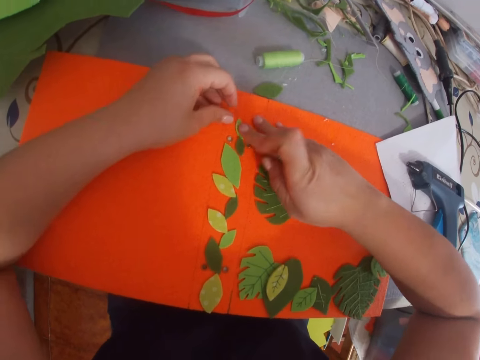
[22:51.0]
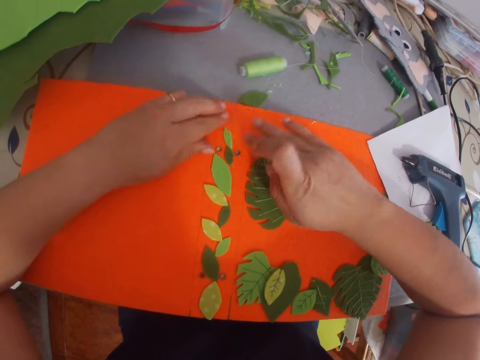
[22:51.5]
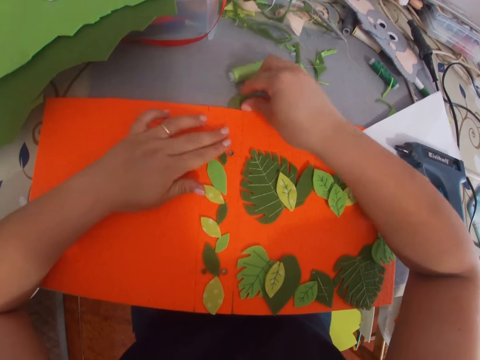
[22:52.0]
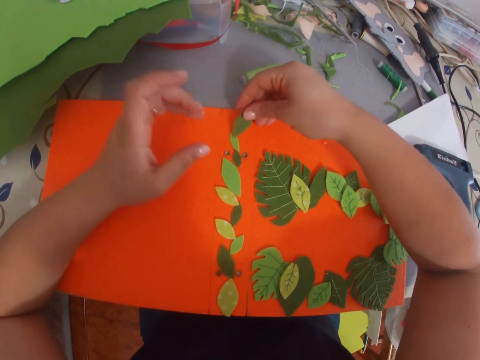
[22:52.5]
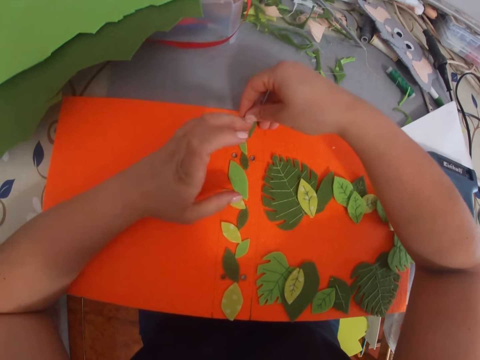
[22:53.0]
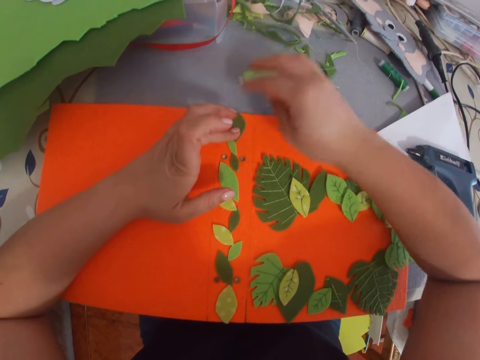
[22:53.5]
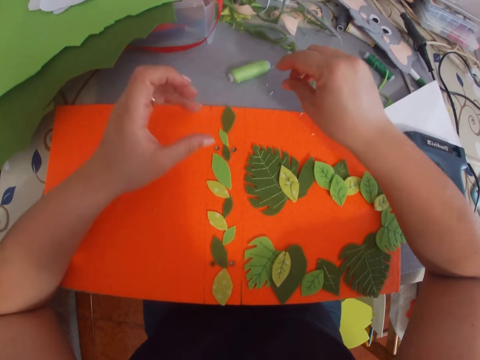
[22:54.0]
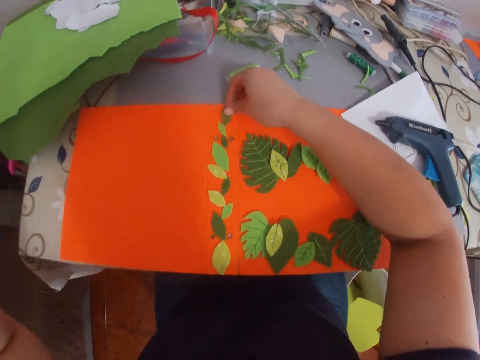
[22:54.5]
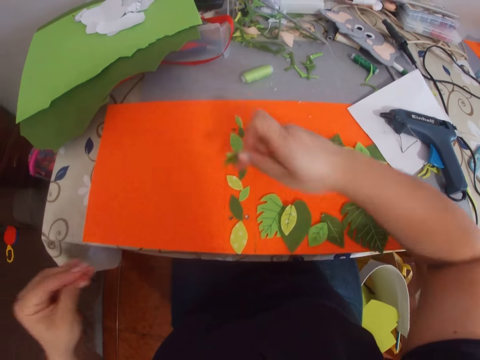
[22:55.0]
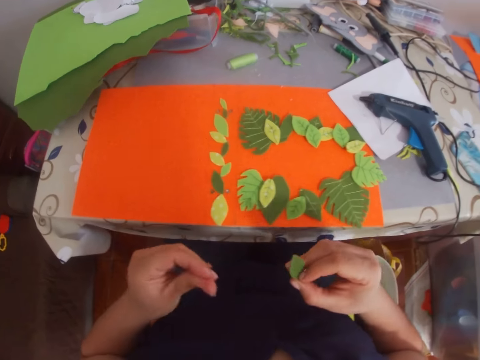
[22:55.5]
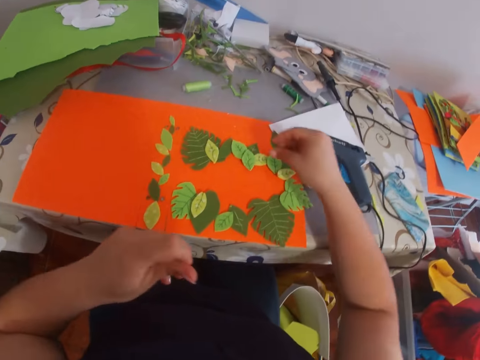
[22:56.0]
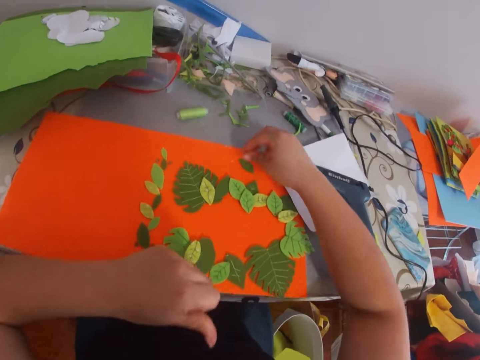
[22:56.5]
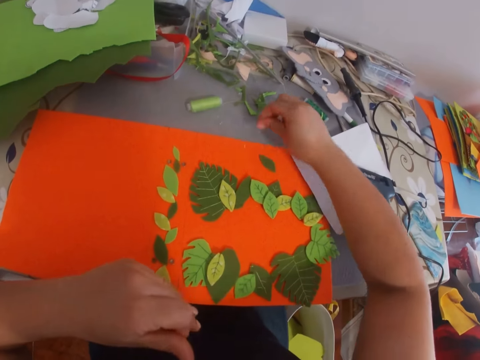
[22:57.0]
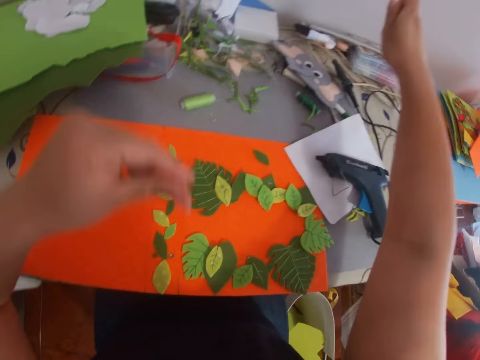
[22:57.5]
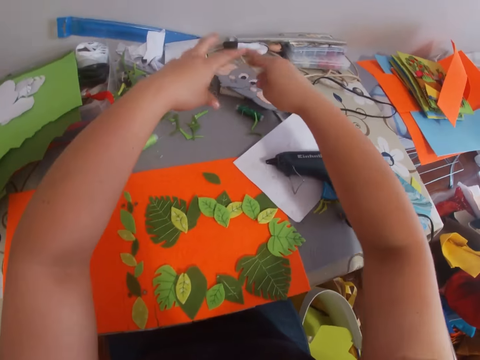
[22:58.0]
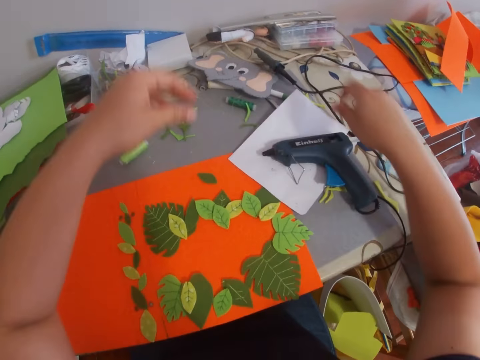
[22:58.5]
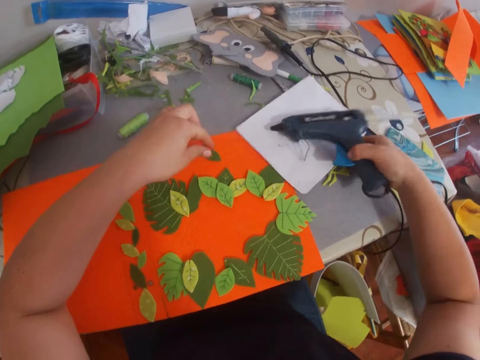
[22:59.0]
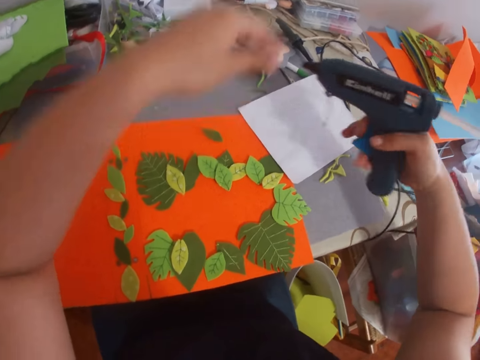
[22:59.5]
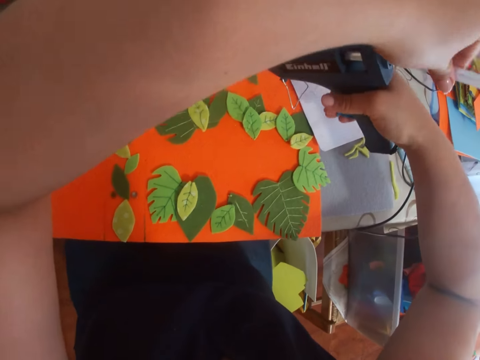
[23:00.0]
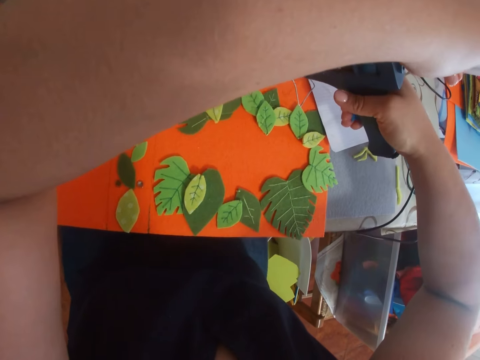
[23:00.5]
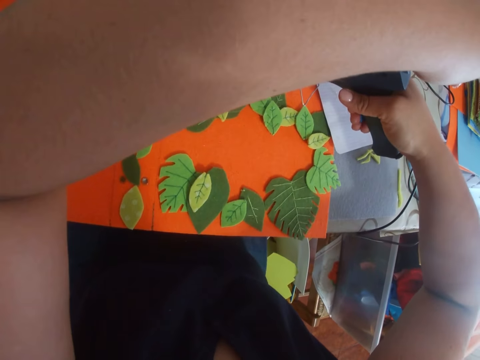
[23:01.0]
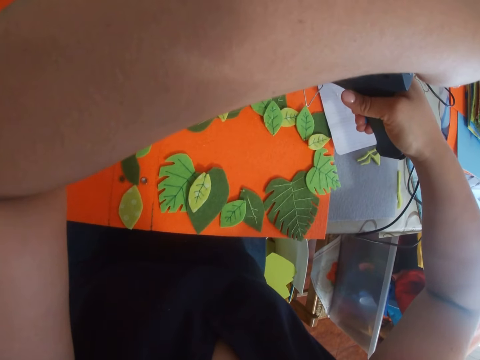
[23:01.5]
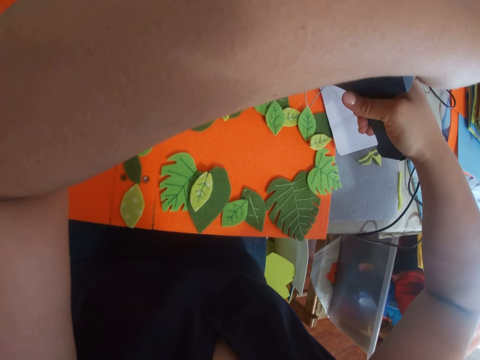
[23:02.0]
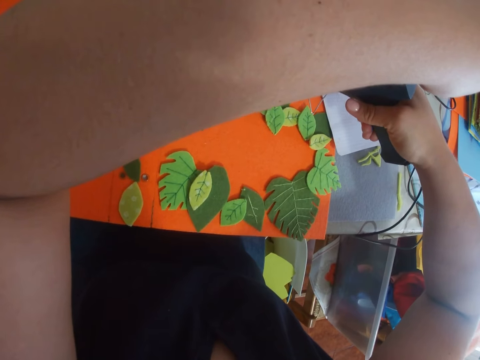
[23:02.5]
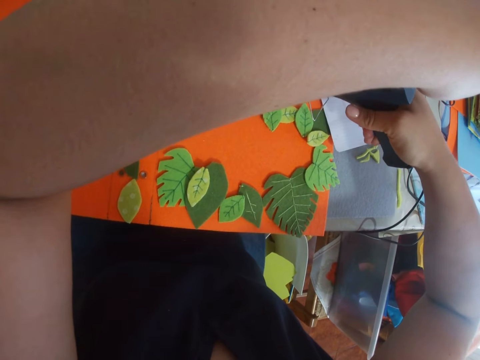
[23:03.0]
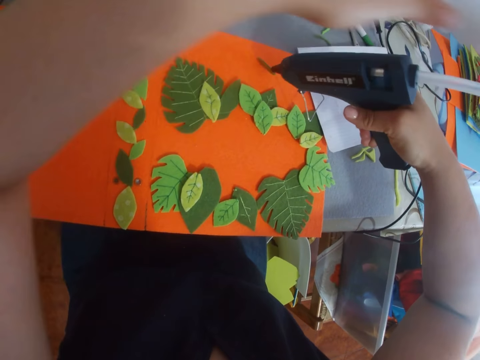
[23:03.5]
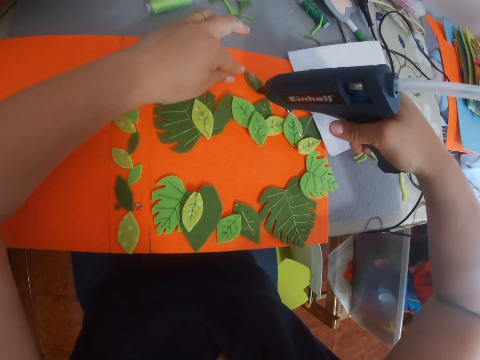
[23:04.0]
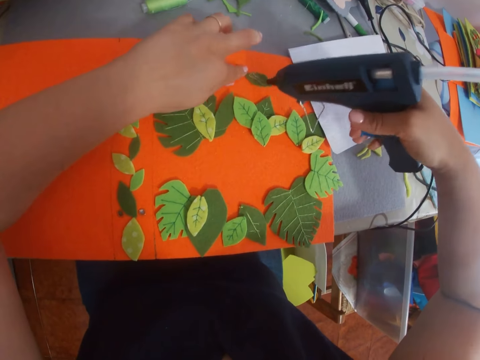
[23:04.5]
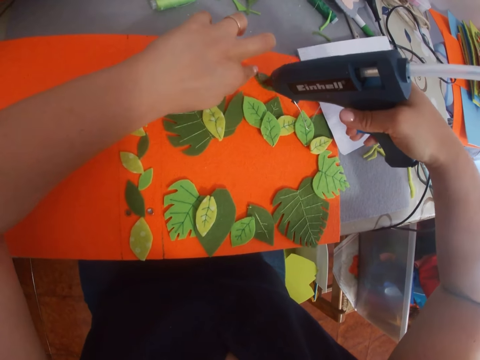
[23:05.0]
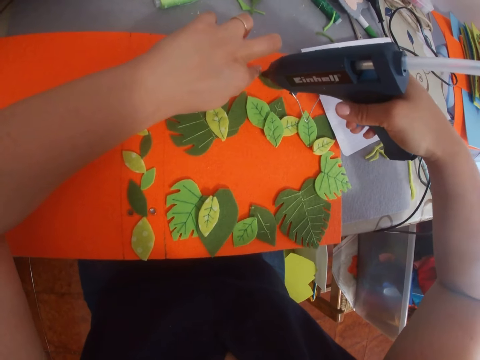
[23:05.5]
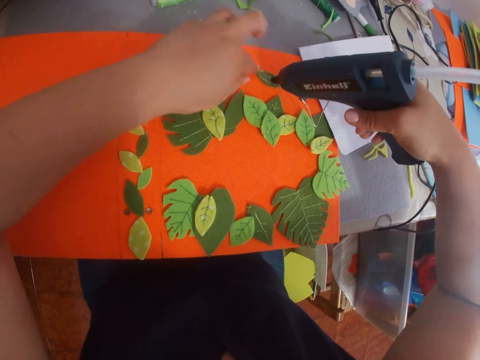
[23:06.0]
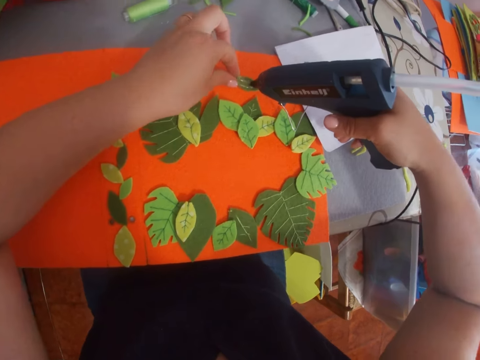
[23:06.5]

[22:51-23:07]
The camera wearer picks a craft paper or leaf. They place the leaf on a piece of paper, take the leaf from the piece of paper, and put the leaf down. They pick dry glue, remove glue from the piece of paper, and put down the dry glue. They pick a glue gun from the table and put the glue on the leaf.

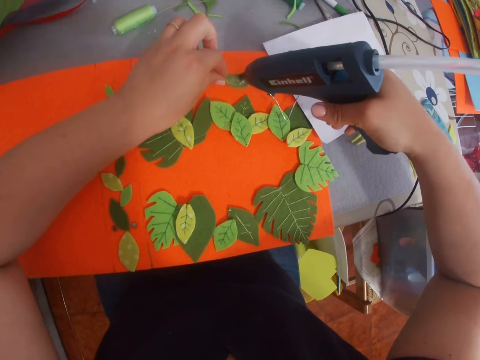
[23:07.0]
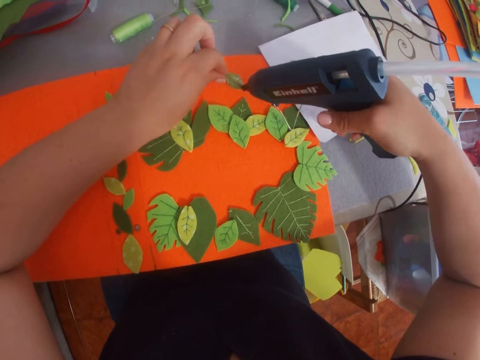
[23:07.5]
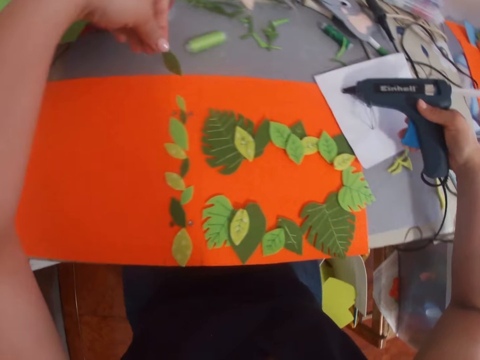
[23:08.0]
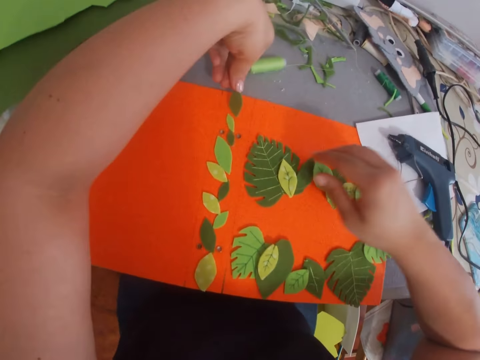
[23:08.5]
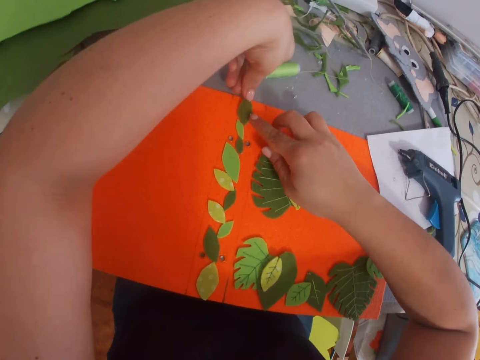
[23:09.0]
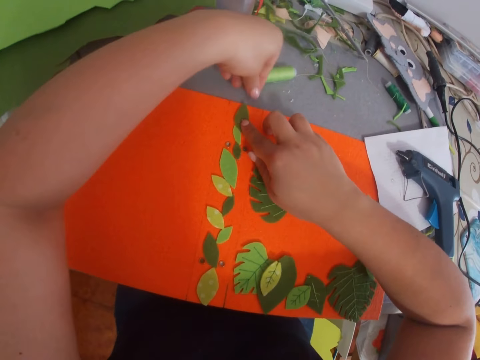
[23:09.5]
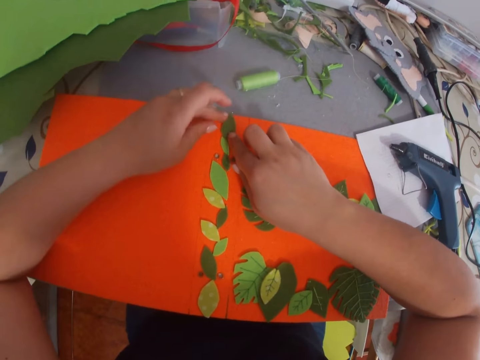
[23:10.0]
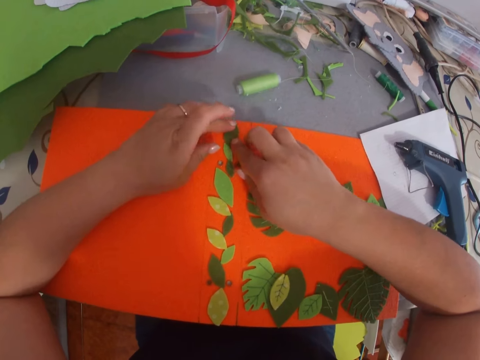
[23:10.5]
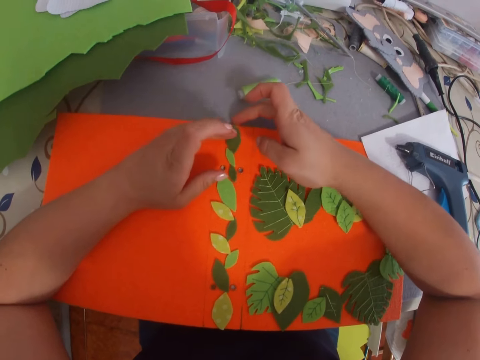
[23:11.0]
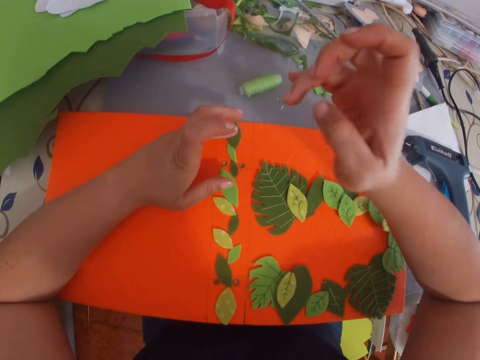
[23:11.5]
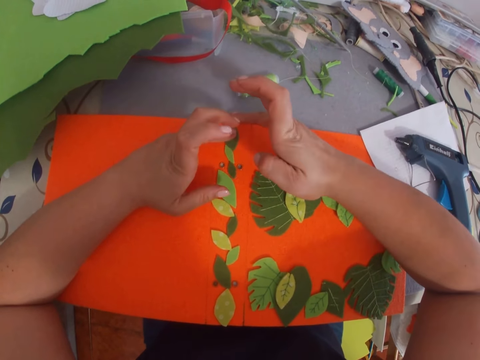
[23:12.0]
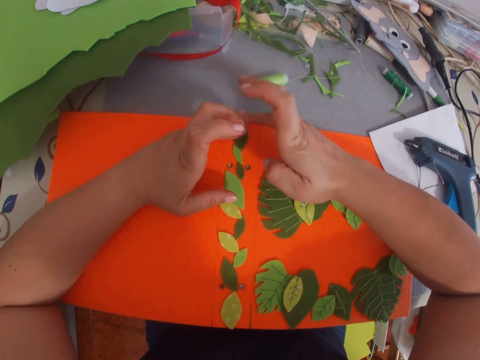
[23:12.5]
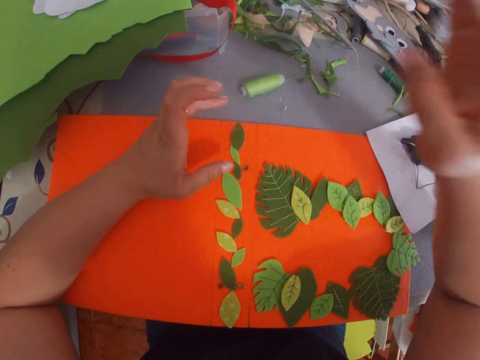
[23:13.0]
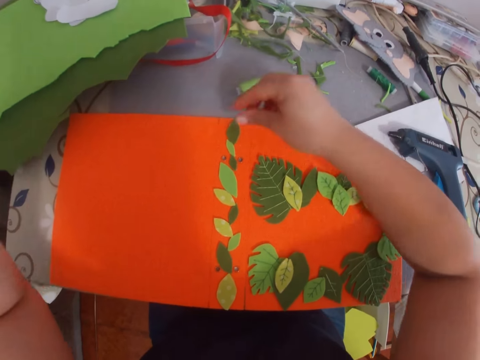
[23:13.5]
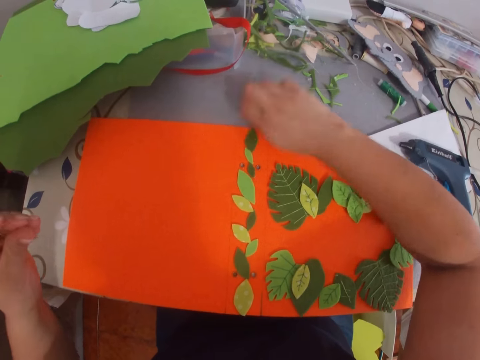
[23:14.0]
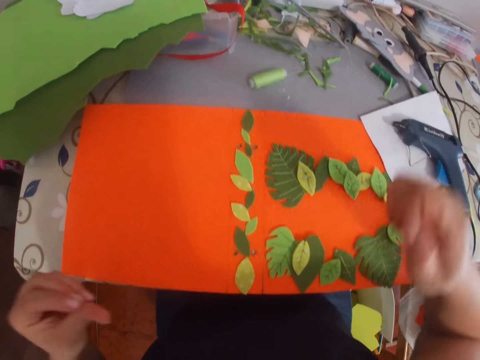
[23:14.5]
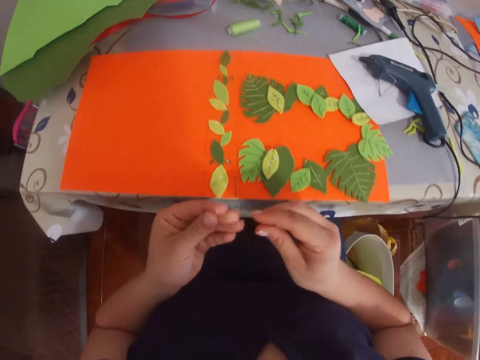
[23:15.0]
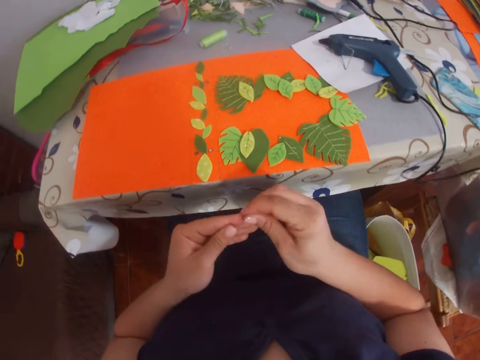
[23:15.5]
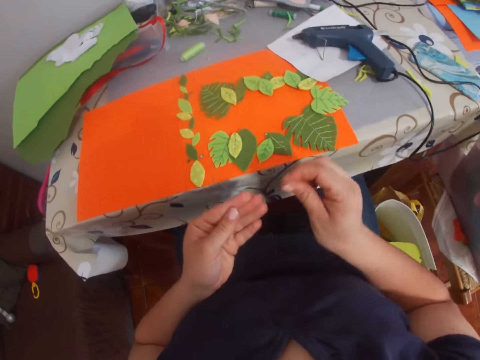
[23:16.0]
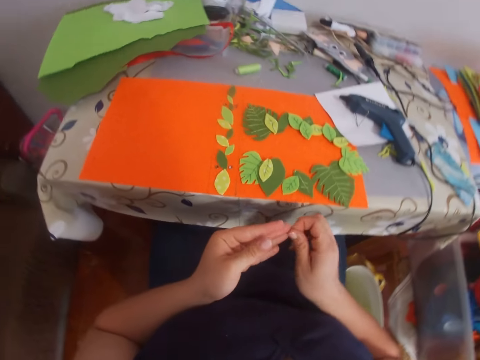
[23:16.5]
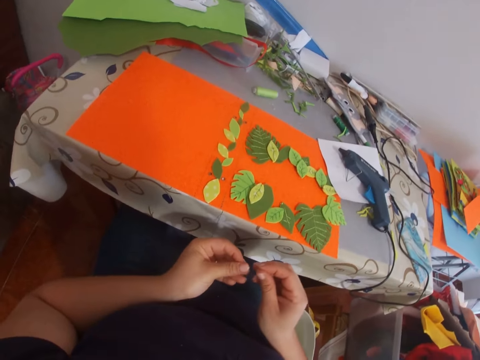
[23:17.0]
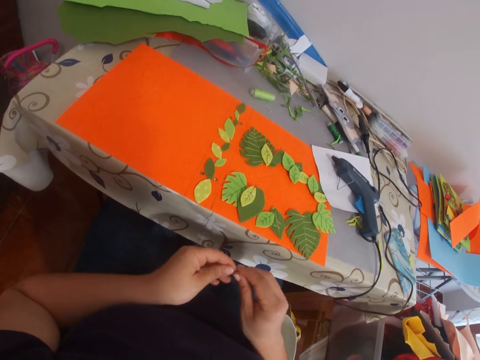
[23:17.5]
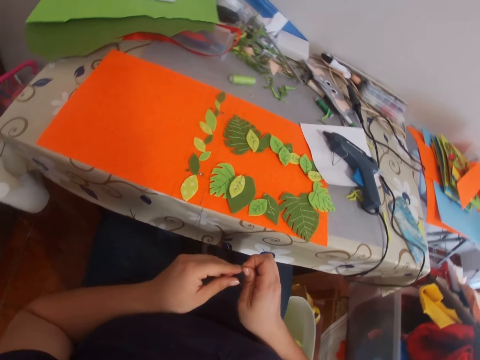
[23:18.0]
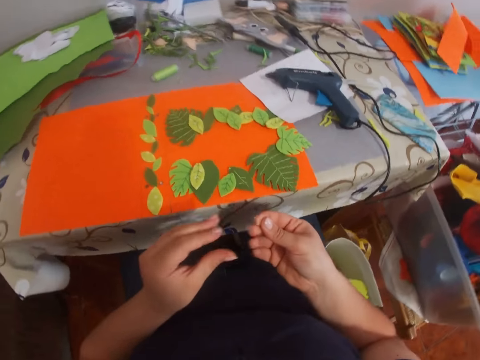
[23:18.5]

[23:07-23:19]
The camera wearer picks a craft paper or leaf. She sticks the leaf on a piece of paper, puts down a glue gun, and removes the glue from her fingers.
